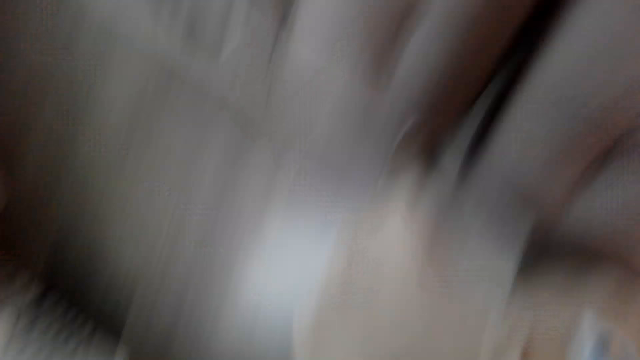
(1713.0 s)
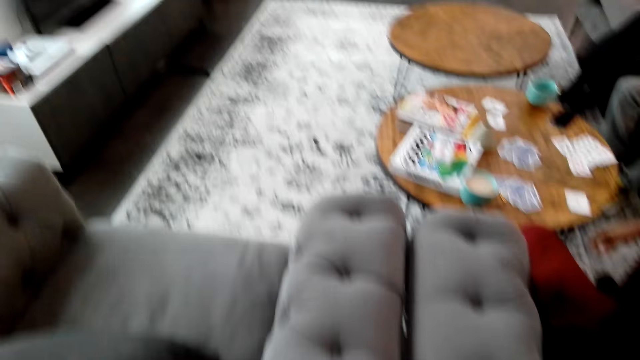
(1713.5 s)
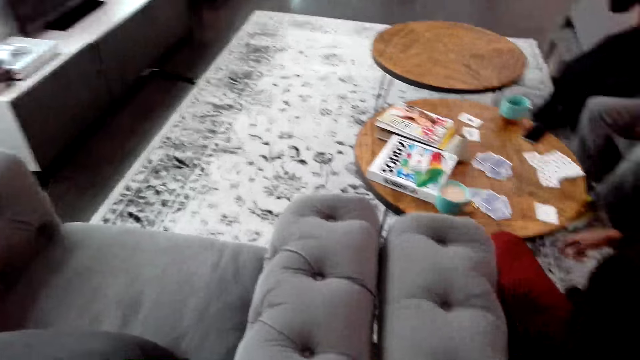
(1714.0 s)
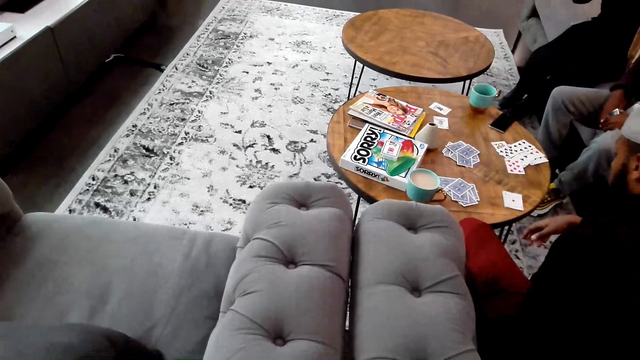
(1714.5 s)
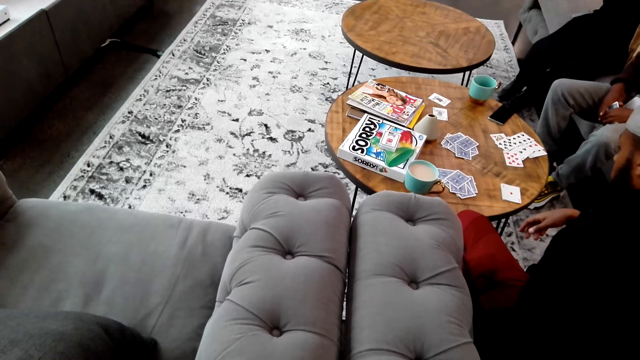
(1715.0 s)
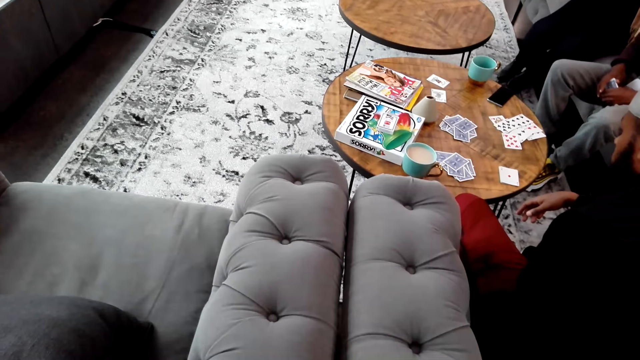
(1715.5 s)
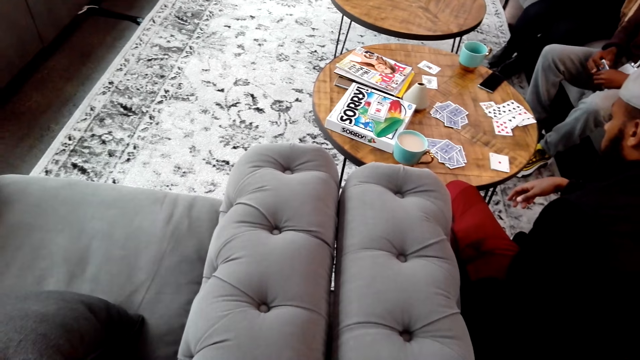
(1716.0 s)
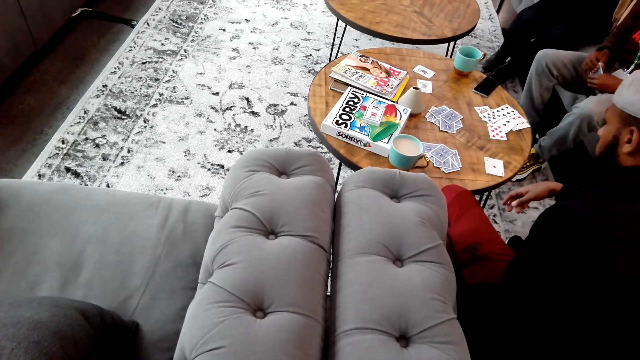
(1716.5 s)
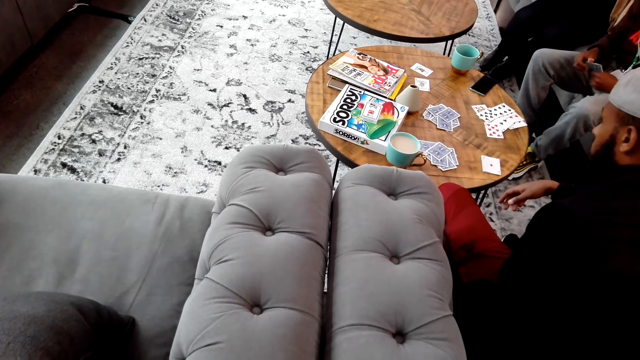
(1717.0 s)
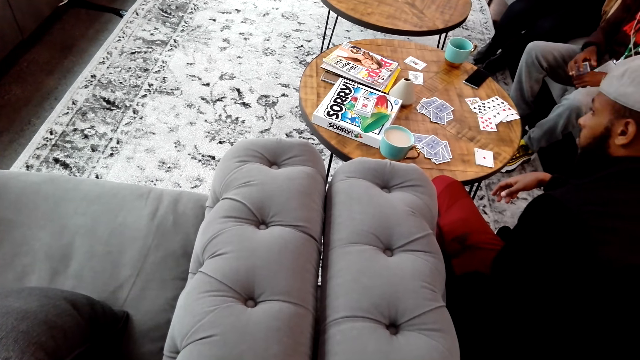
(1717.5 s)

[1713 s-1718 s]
A man does something.
